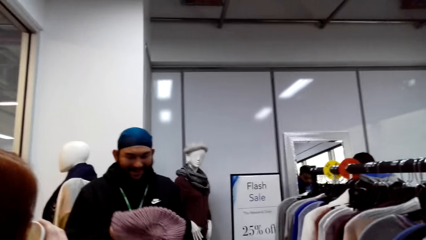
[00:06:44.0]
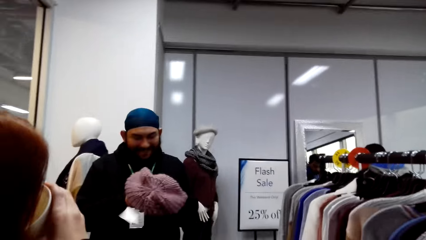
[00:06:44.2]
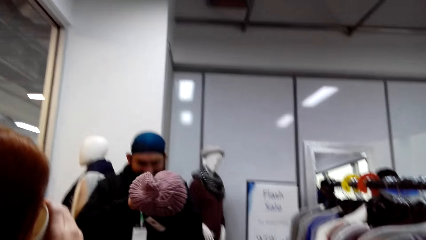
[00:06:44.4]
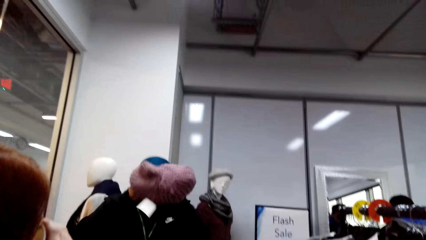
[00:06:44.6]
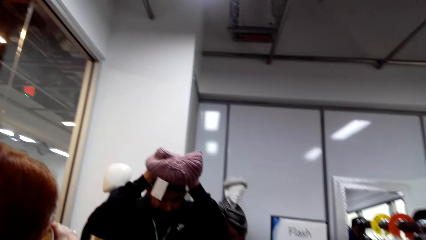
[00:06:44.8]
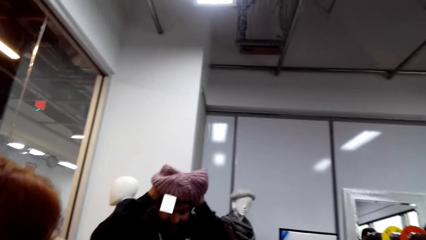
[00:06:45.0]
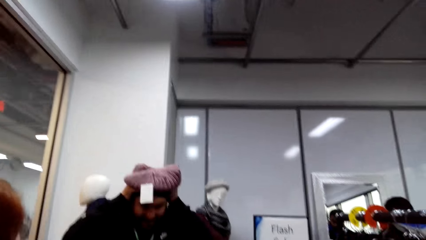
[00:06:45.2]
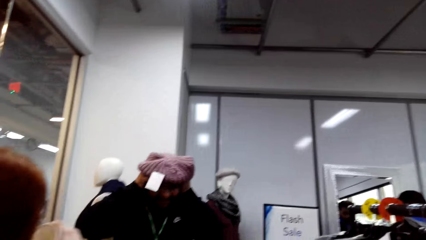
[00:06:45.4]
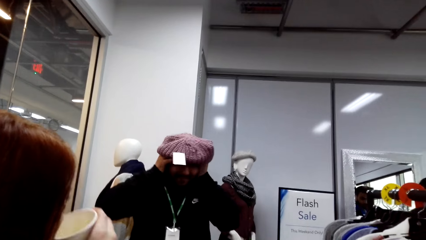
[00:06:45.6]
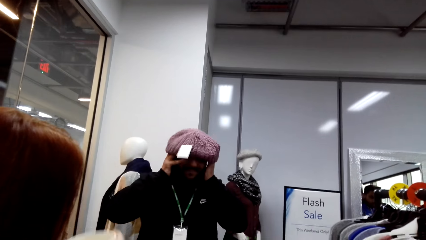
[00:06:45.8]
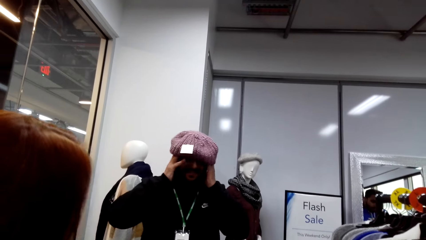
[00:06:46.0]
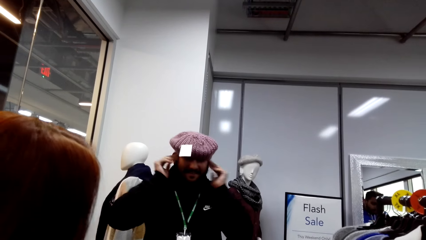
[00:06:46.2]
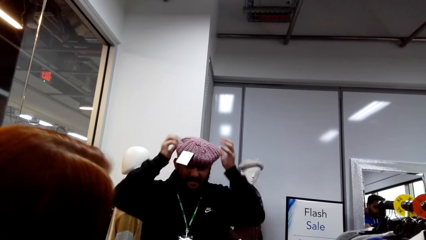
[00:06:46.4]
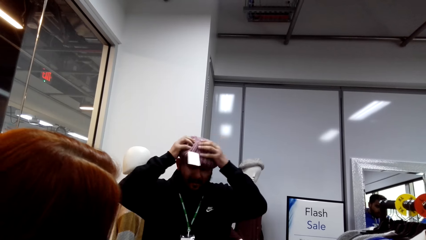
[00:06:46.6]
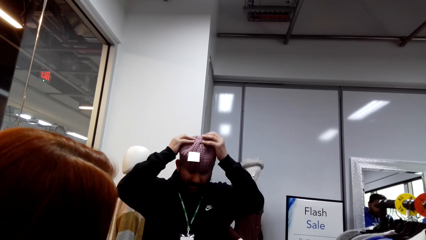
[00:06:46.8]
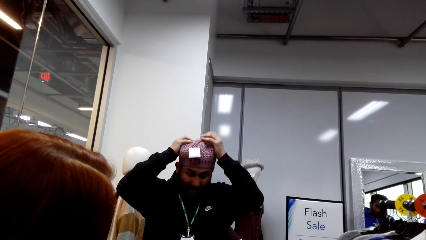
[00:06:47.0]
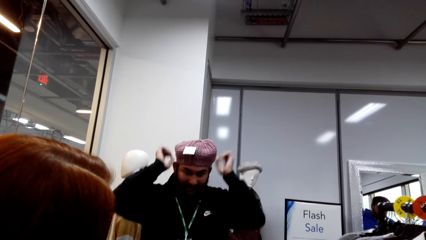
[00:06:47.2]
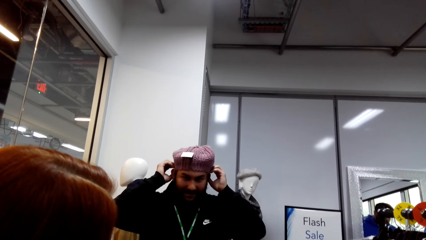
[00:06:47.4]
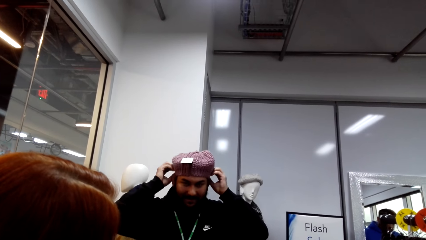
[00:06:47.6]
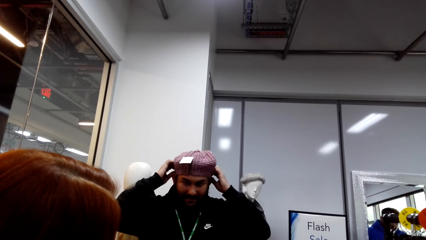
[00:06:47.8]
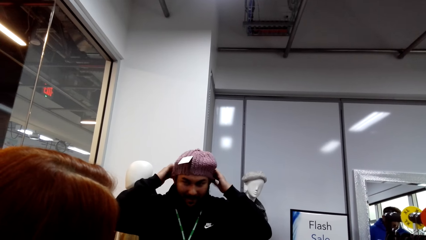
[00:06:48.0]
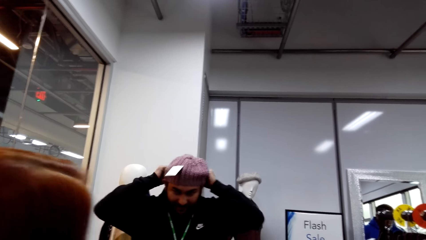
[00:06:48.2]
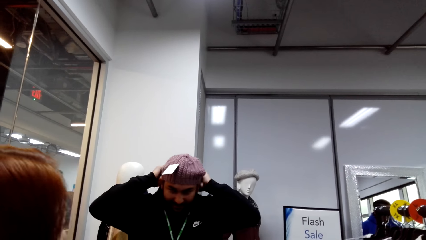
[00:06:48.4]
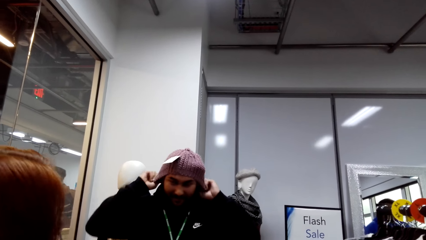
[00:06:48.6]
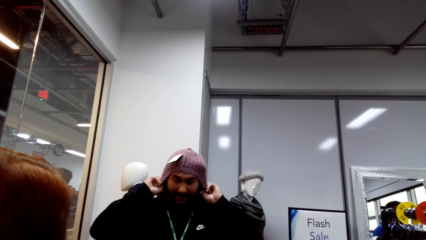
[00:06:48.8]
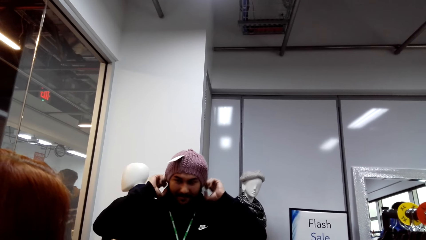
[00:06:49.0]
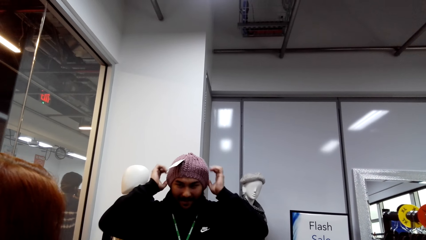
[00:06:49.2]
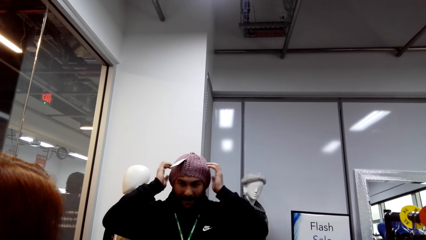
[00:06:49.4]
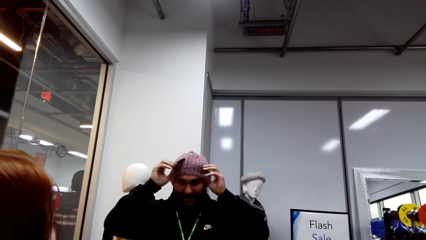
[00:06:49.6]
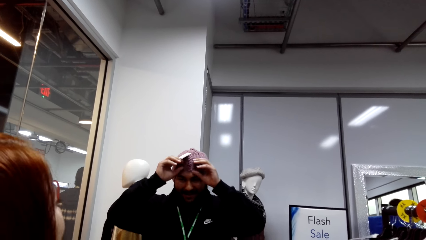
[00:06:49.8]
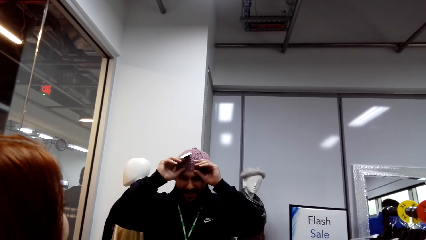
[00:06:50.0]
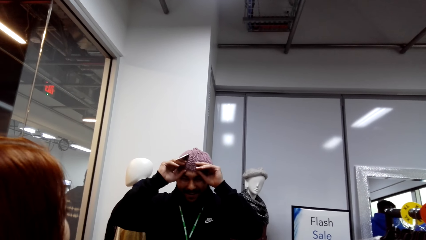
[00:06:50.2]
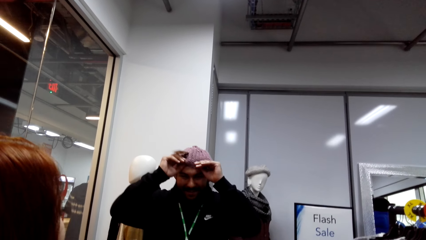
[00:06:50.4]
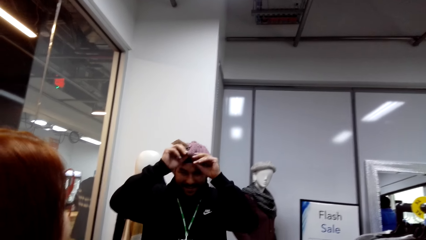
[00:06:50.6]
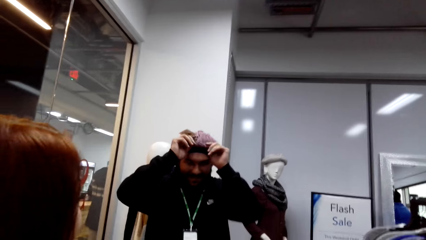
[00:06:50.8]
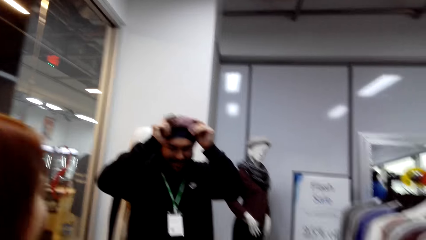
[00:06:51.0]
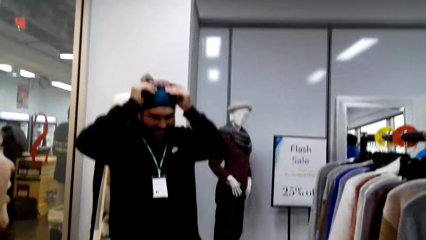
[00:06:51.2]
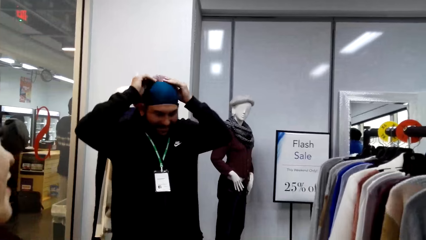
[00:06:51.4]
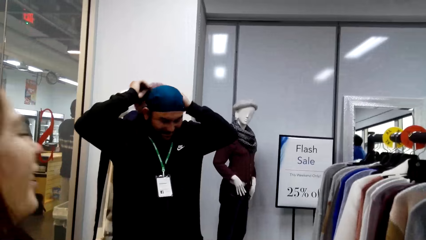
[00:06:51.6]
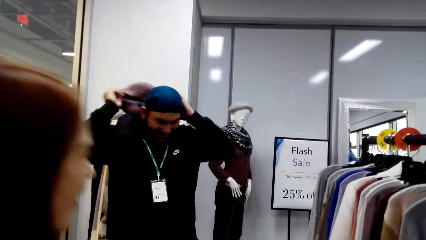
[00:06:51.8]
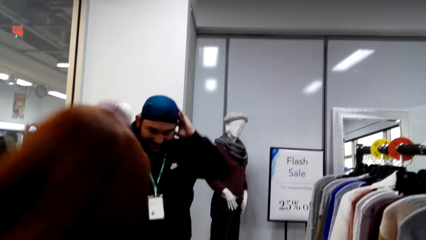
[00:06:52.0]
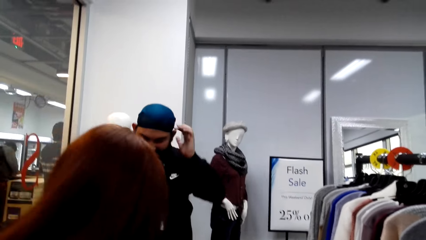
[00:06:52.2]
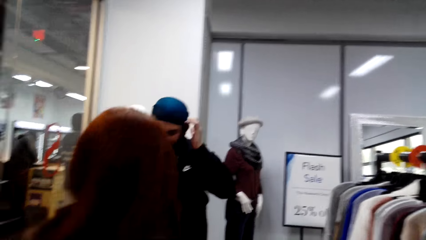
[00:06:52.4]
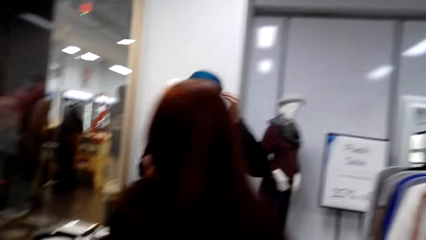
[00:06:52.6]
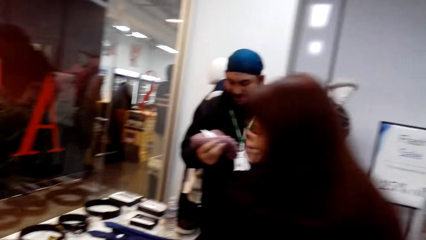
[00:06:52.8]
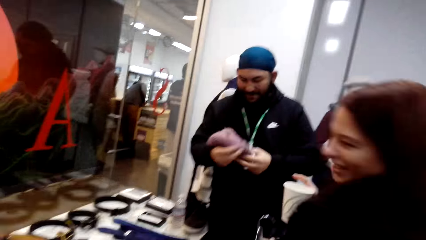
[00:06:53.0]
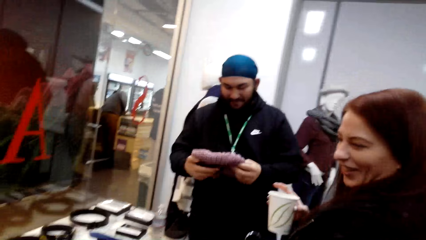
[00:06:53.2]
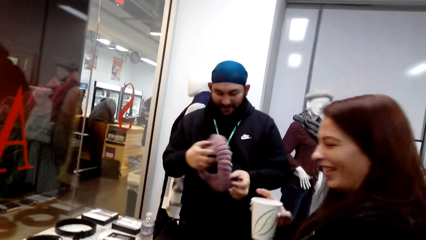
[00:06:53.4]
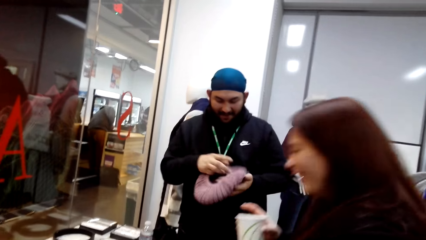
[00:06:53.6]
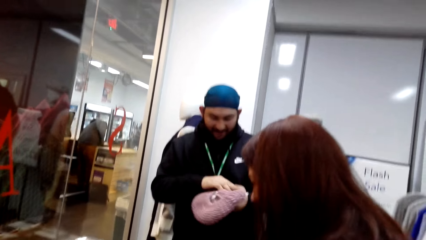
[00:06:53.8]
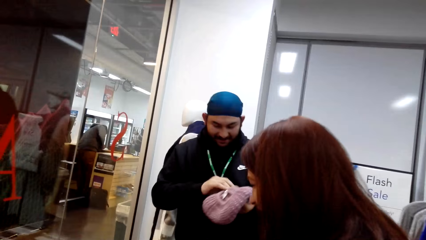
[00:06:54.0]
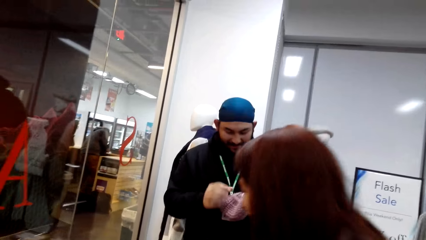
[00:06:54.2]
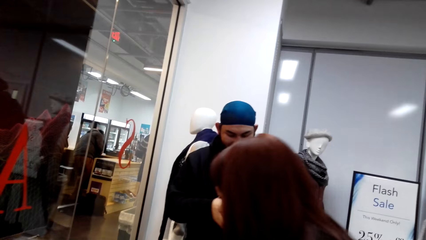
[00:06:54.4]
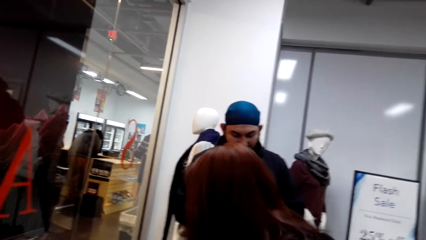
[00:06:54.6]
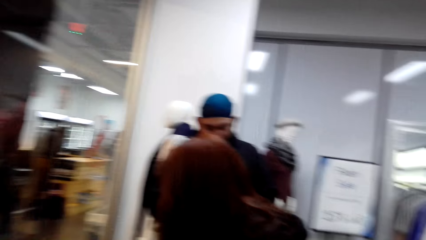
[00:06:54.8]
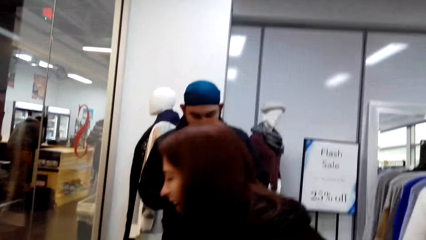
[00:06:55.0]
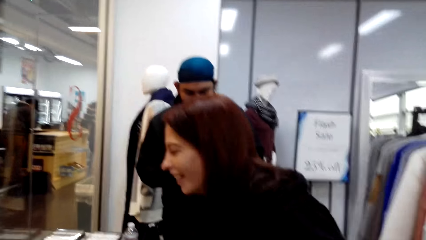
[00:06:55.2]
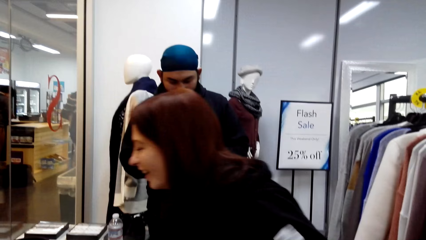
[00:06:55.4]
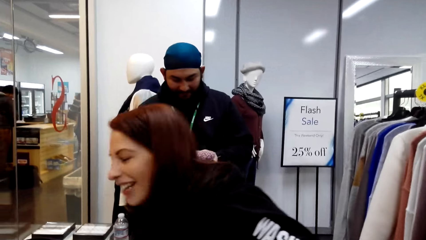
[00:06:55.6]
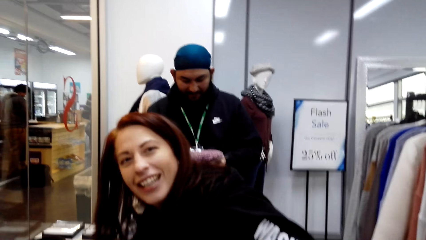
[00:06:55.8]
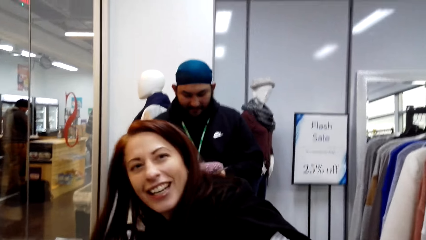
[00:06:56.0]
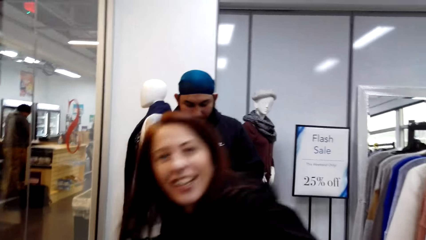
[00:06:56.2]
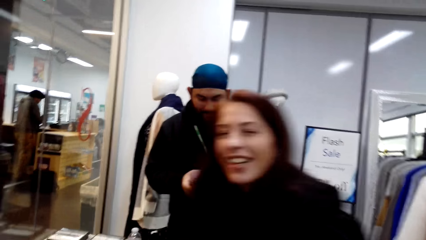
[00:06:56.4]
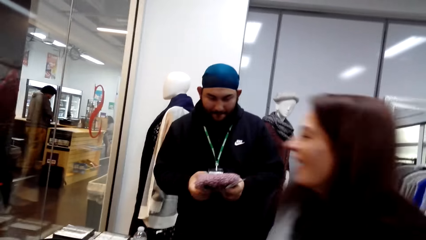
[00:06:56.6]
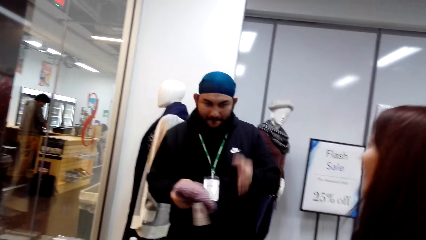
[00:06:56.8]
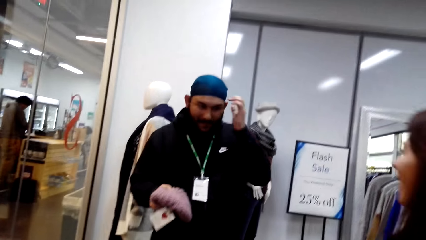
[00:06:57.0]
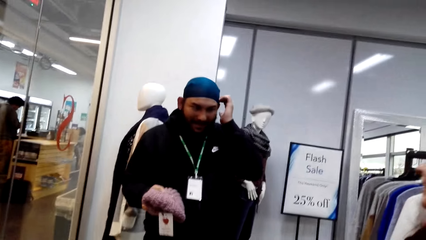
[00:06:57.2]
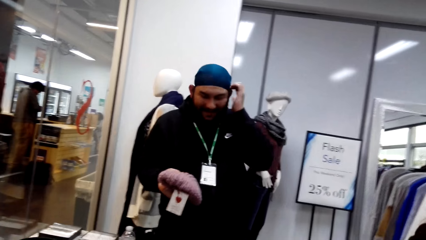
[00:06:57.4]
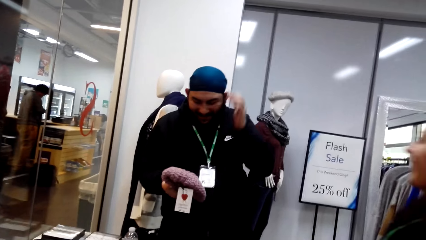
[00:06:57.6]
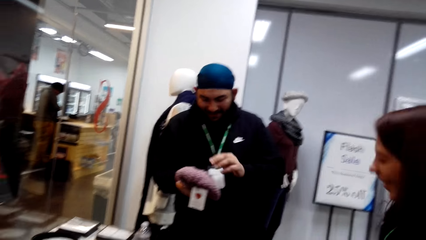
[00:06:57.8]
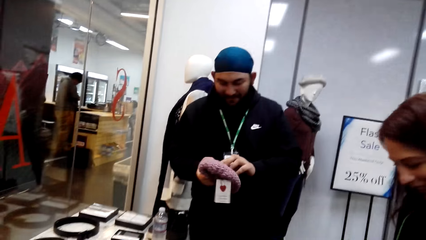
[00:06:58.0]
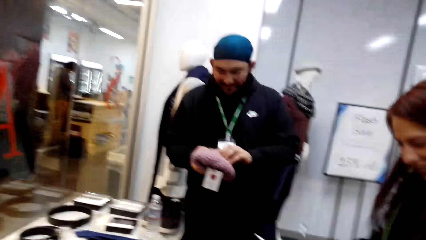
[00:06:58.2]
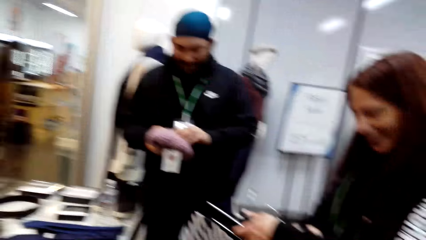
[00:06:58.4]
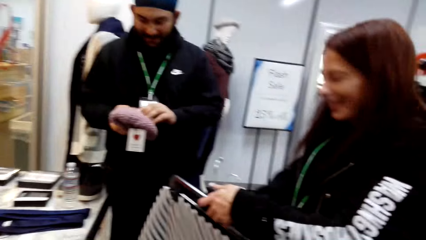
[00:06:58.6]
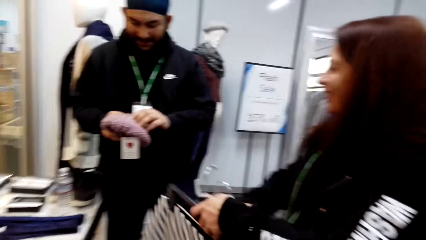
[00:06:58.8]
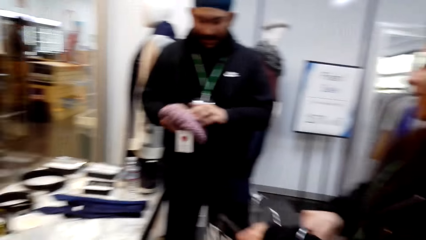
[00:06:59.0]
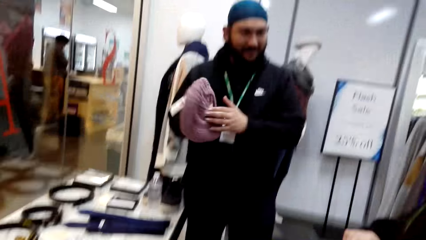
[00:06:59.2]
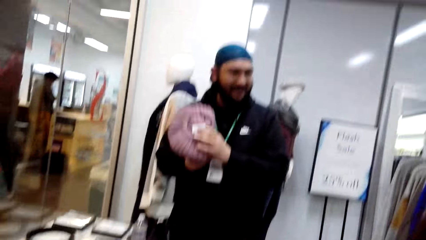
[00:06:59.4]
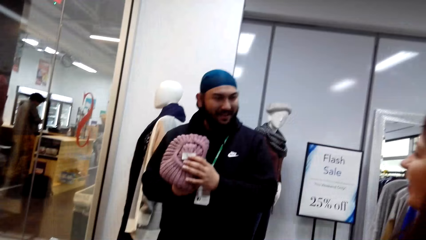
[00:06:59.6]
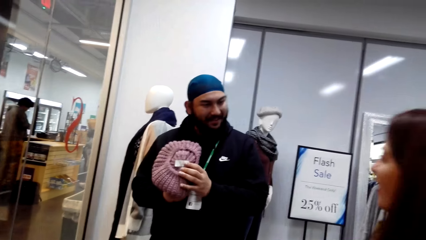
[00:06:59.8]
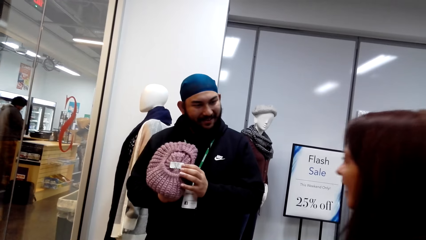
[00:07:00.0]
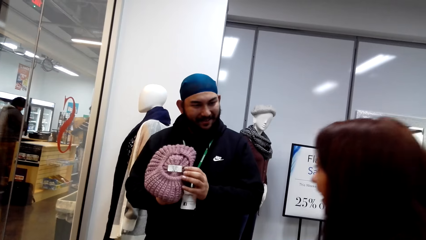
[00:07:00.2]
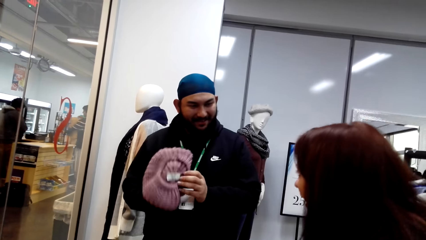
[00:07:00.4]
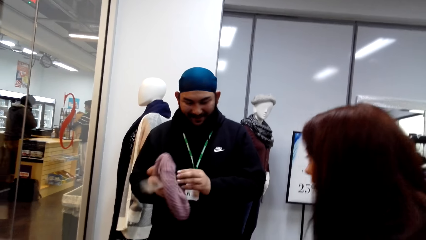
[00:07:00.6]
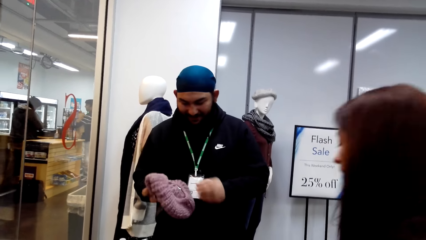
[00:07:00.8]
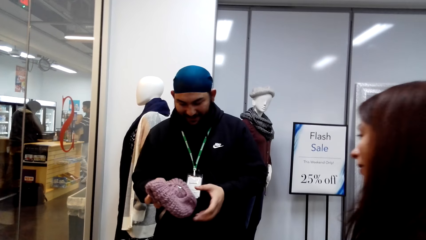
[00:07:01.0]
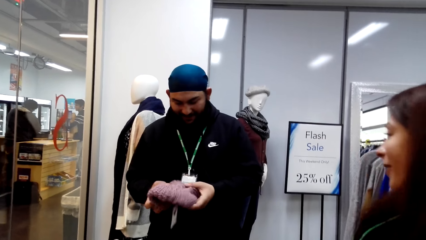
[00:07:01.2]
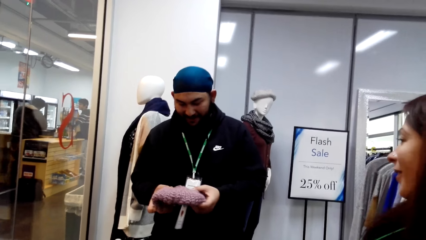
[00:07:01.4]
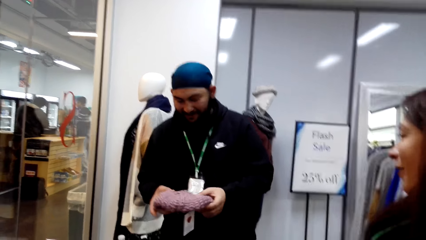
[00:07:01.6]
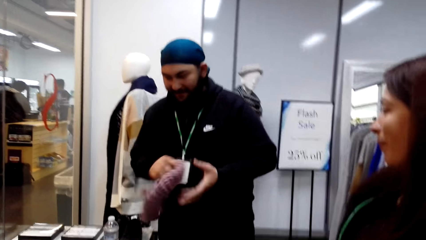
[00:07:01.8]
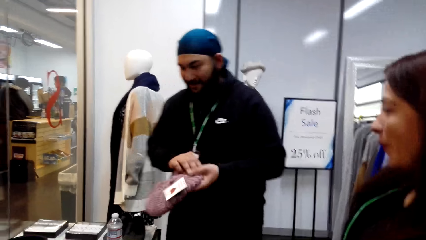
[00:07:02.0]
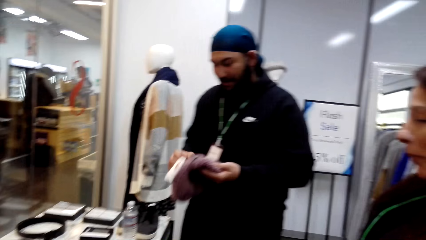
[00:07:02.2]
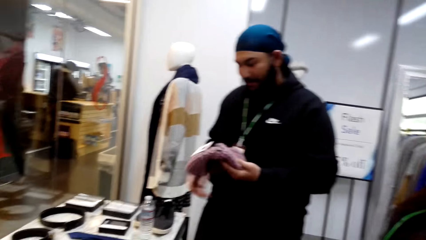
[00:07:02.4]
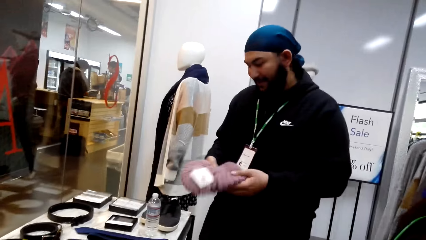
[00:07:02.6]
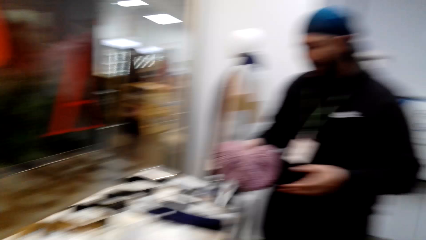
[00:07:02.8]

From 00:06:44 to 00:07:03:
A man wears a hat. The man removes the hat on his head and holds the hat. A woman looks at the hat.
